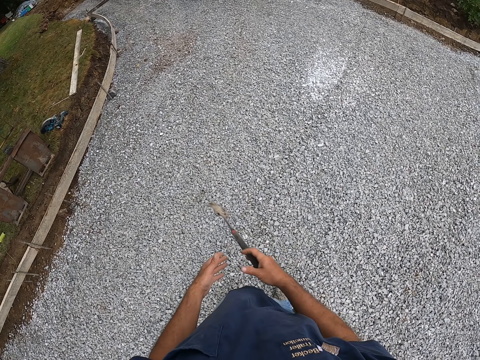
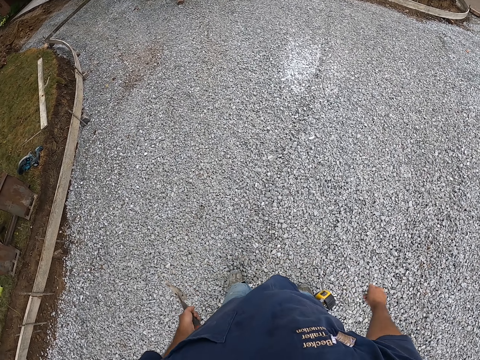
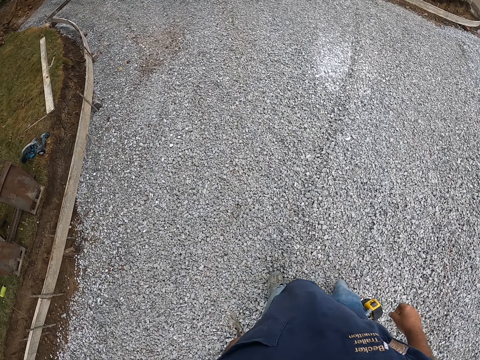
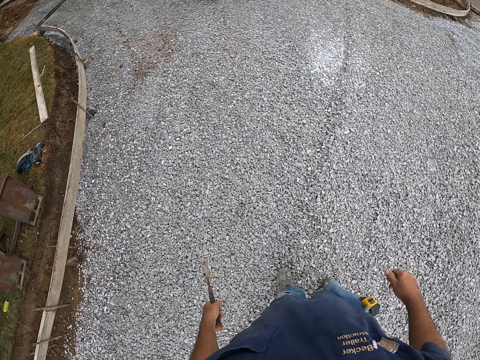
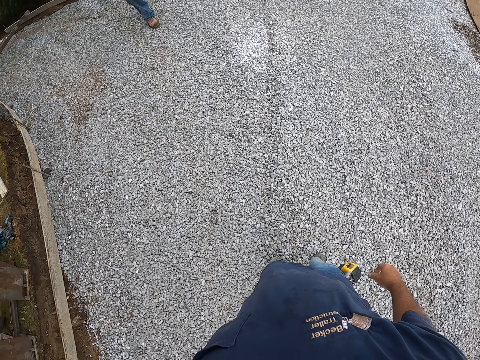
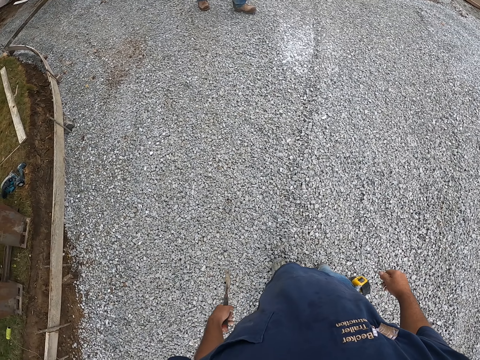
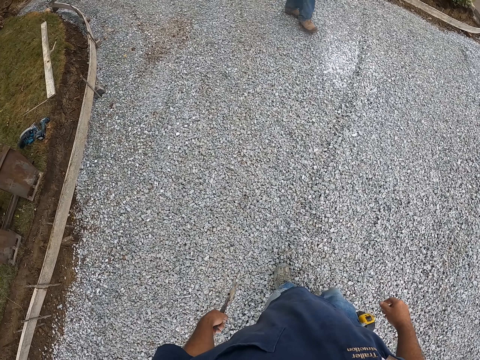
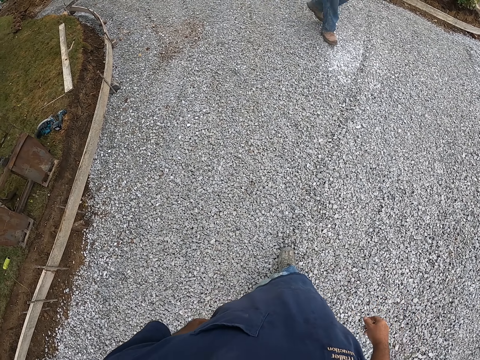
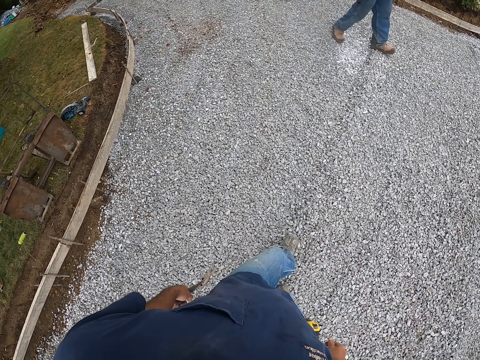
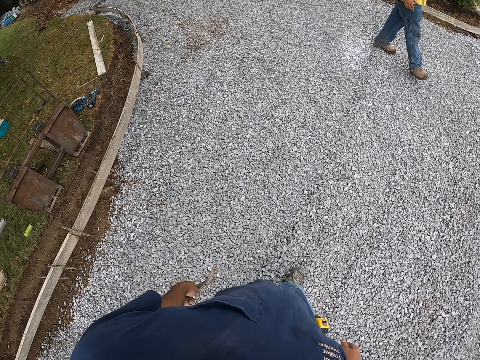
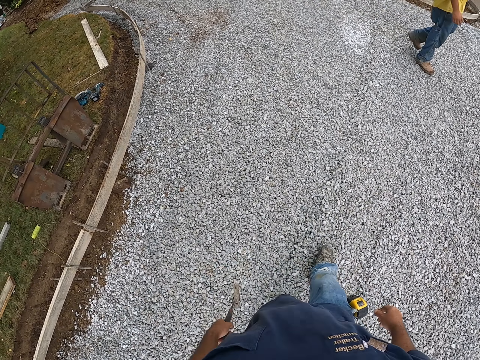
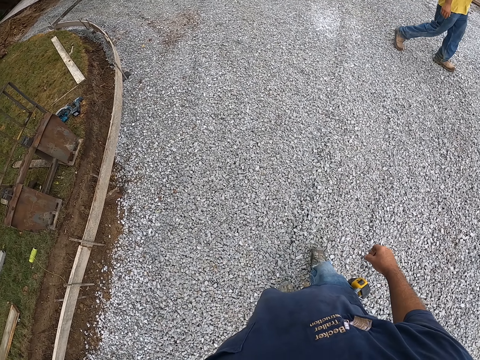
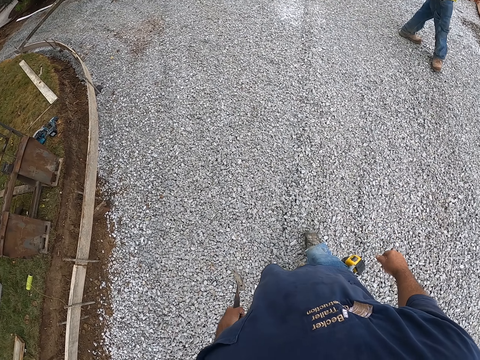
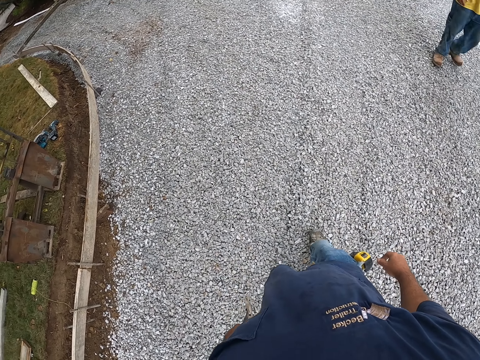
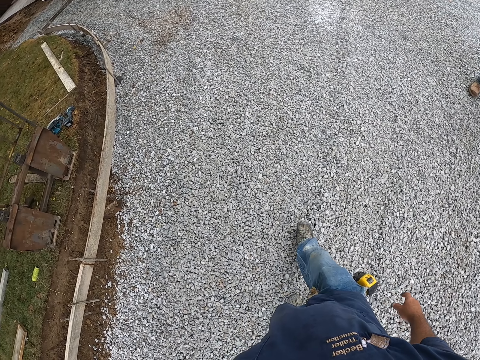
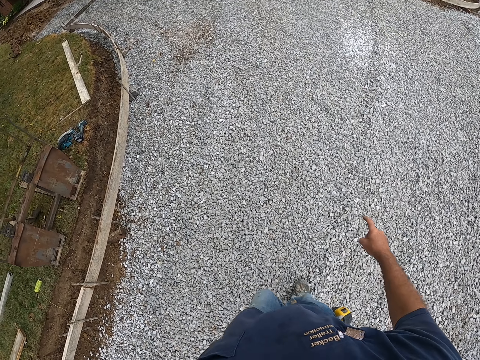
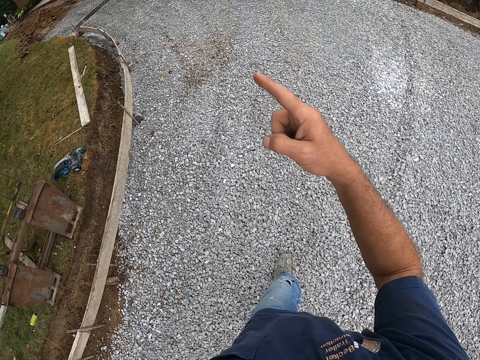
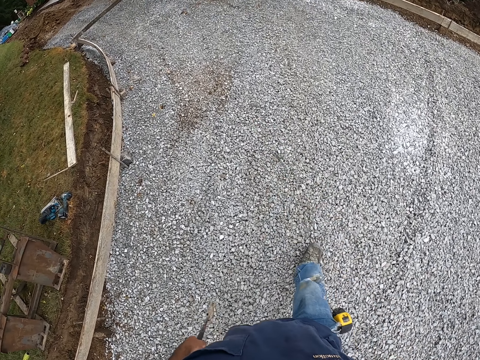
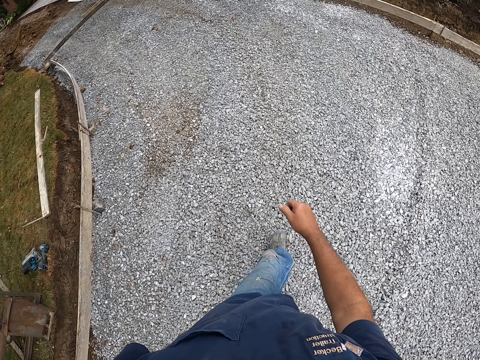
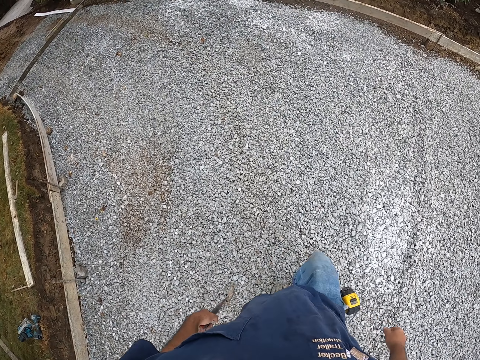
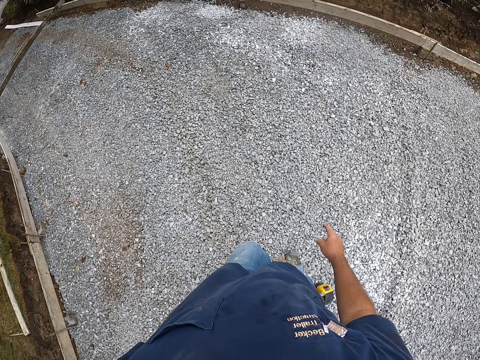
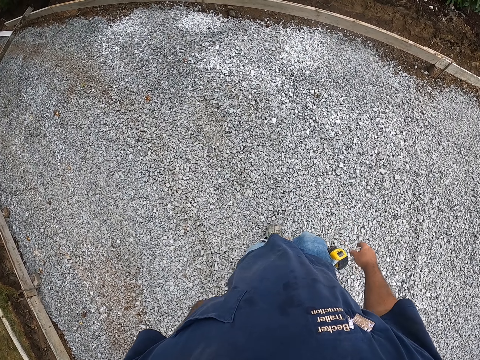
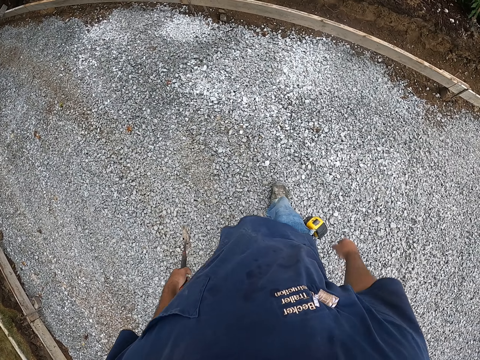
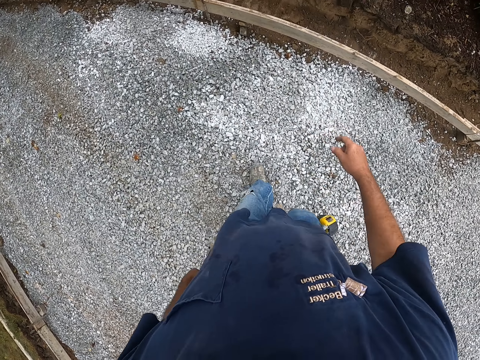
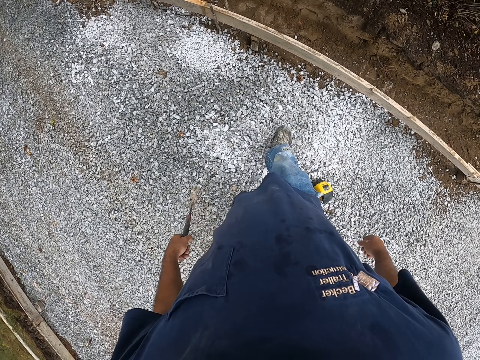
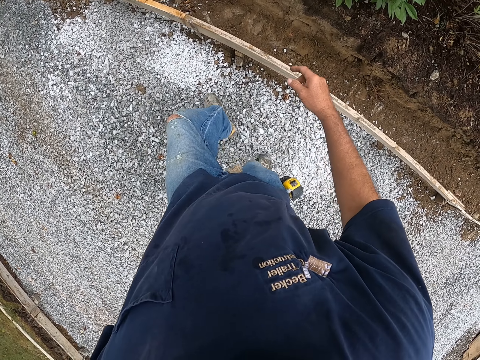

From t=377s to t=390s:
The camera wearer holds a hammer with his left hand. A man walks on the murram road. The camera wearer walks on the murram road.

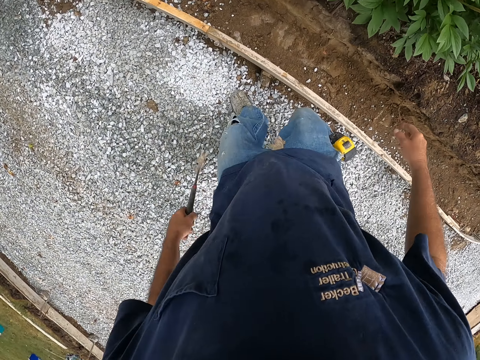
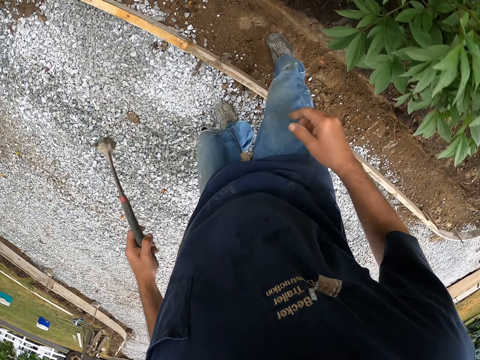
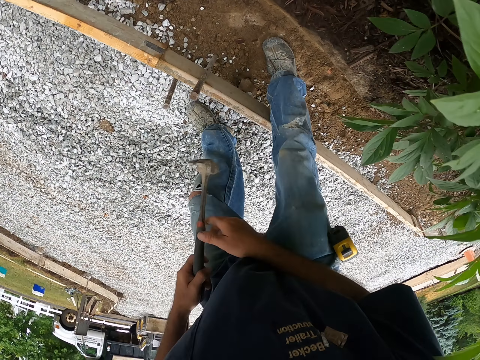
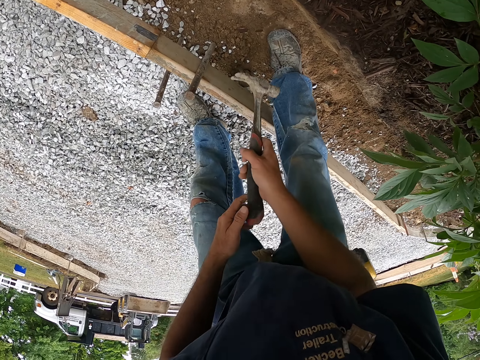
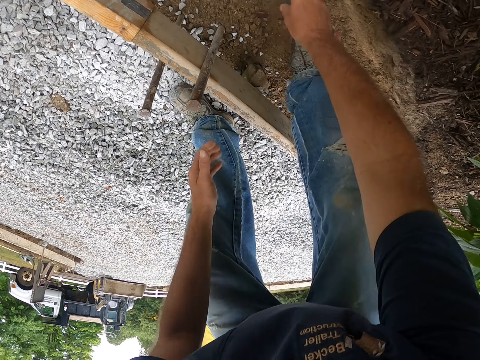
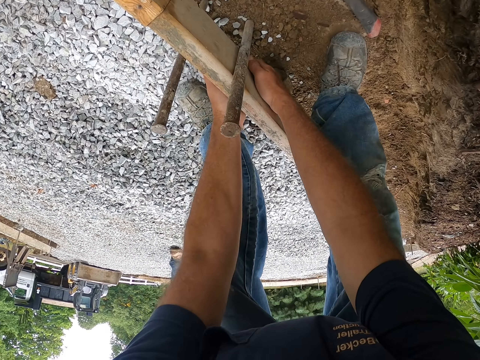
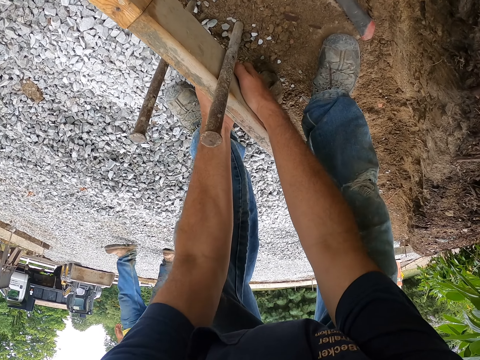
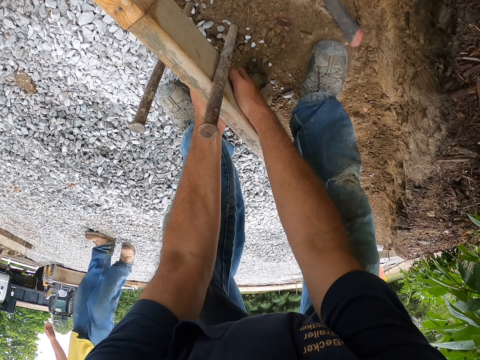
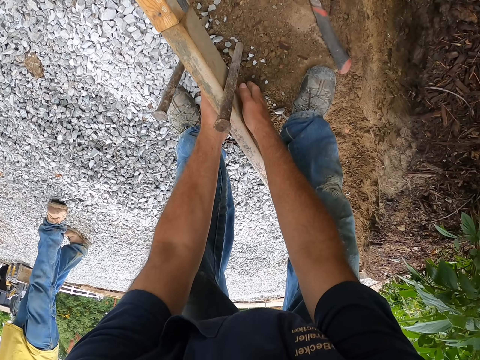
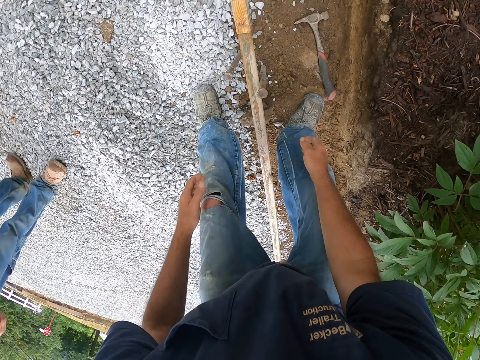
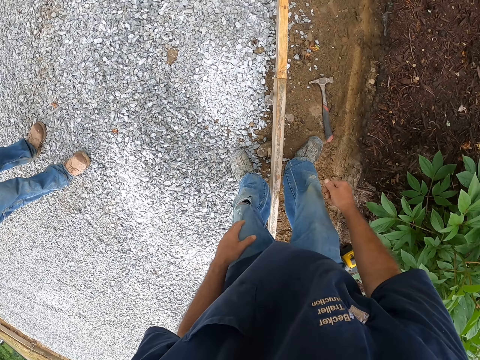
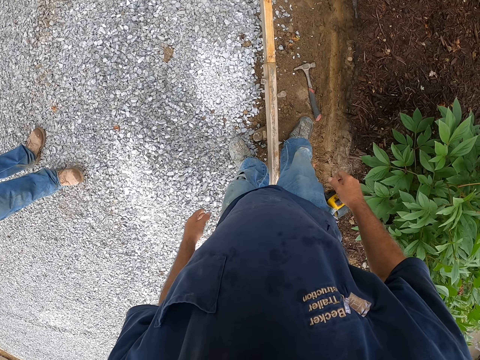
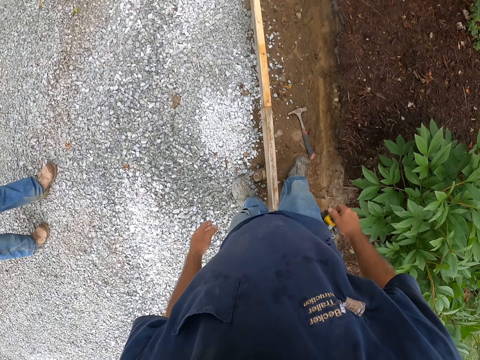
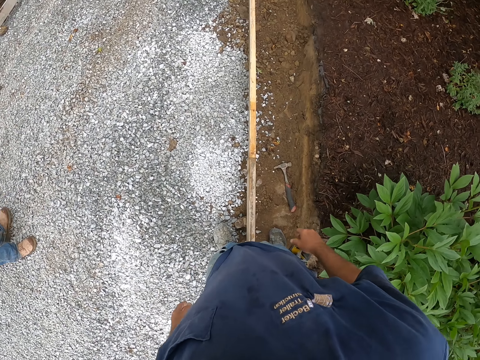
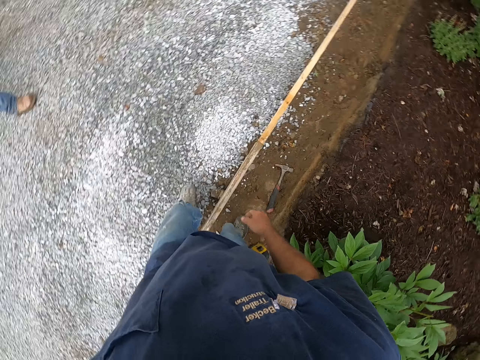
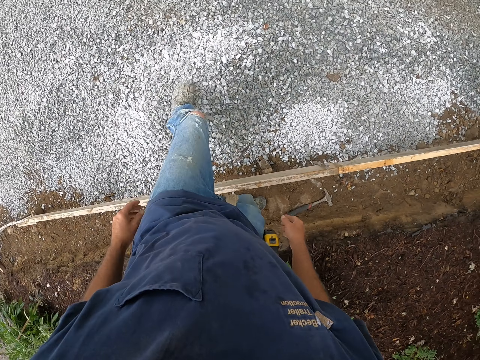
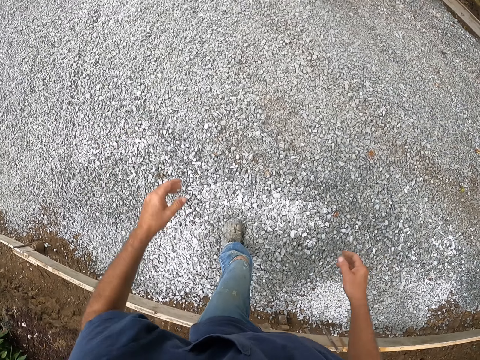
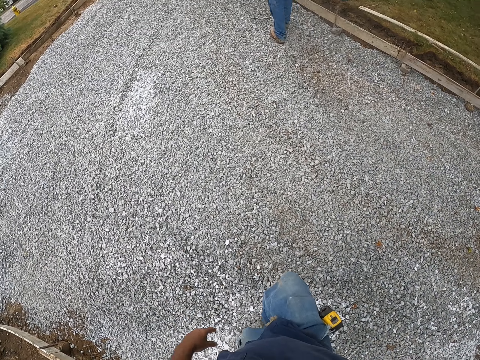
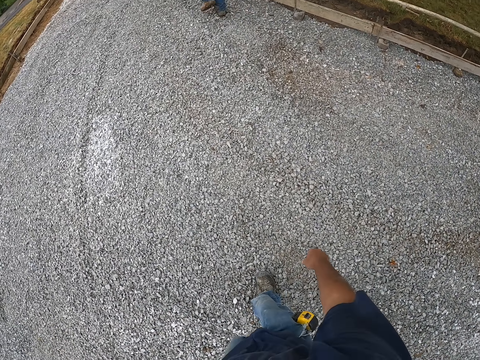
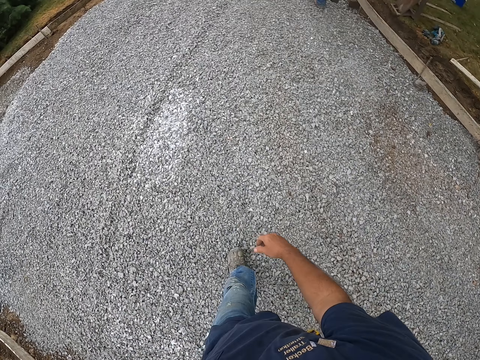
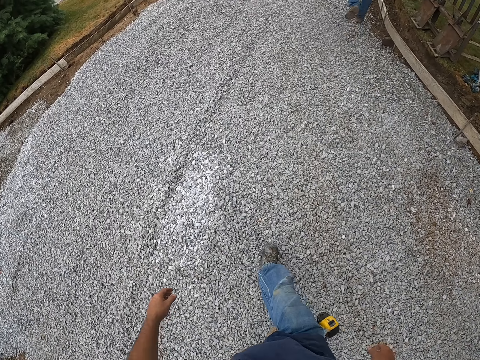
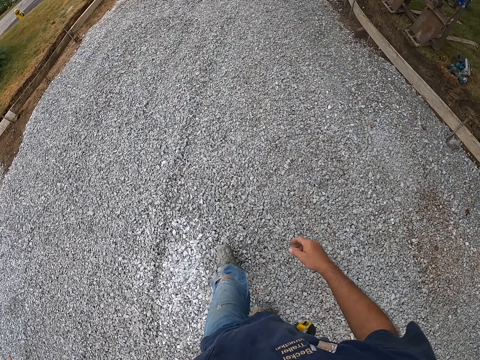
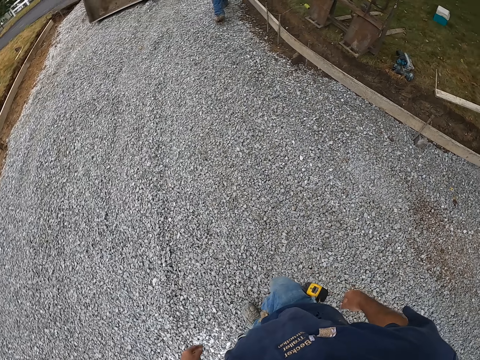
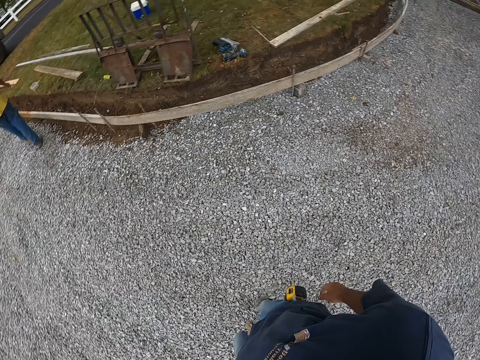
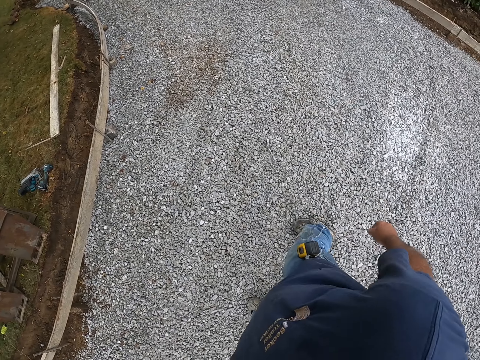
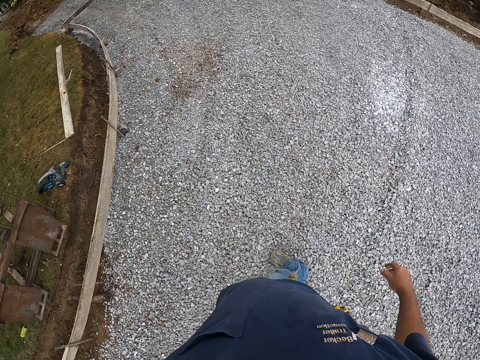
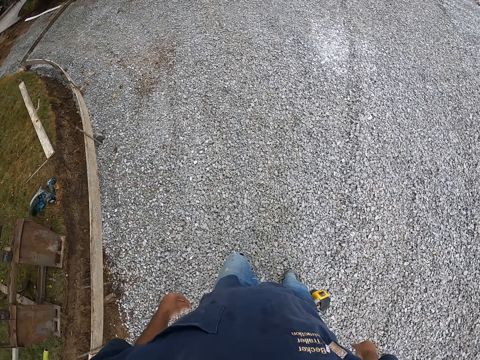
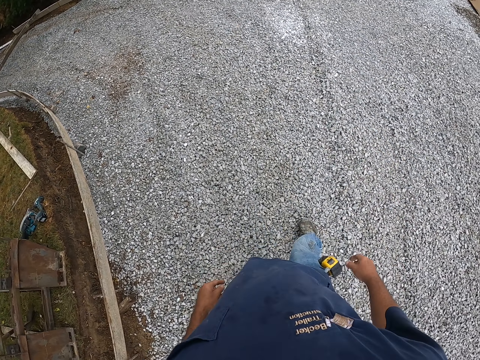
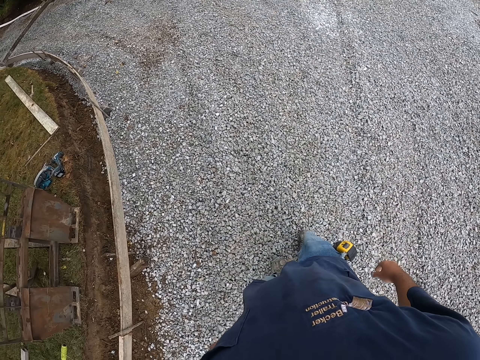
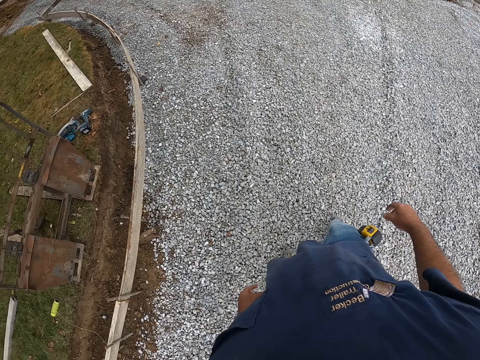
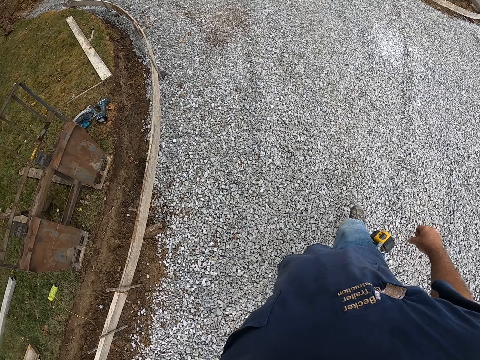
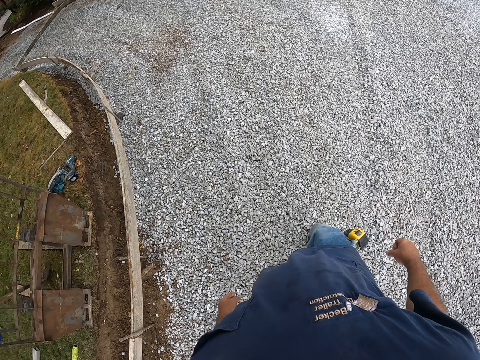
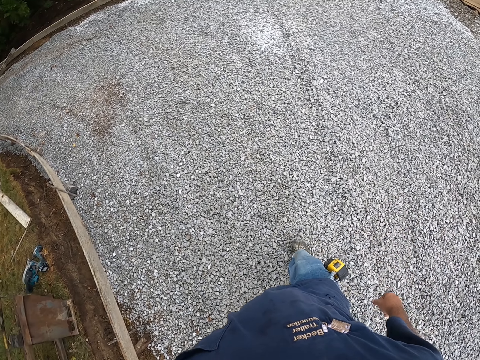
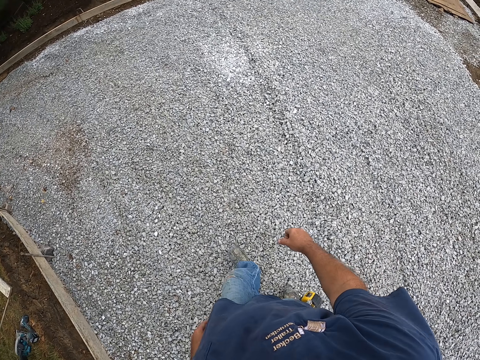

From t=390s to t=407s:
The camera wearer throws a hammer on the ground. They hold the wood frame. The camera wearer walks on the murram road. A man walks on the murram road. The camera wearer stands on the murram road.
